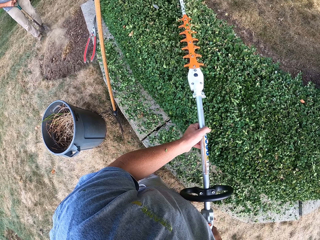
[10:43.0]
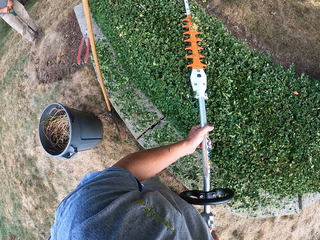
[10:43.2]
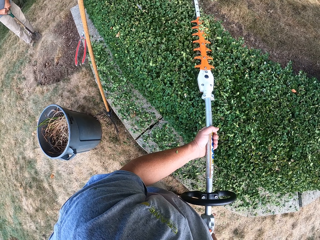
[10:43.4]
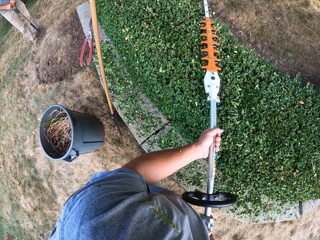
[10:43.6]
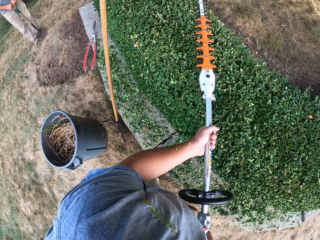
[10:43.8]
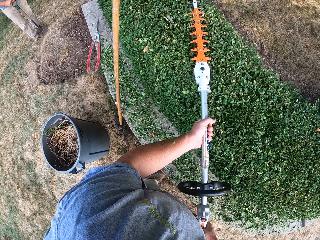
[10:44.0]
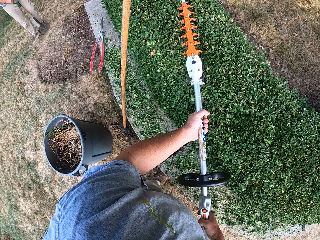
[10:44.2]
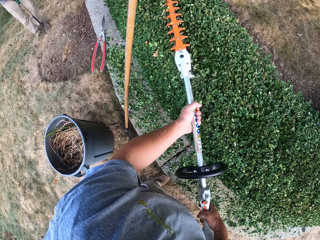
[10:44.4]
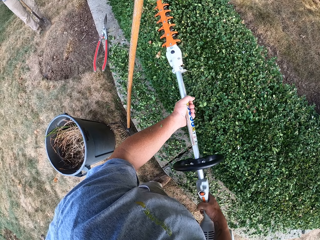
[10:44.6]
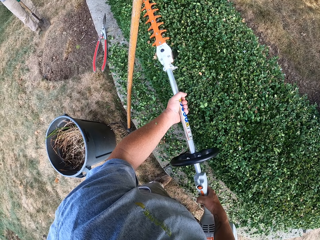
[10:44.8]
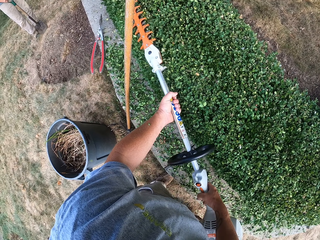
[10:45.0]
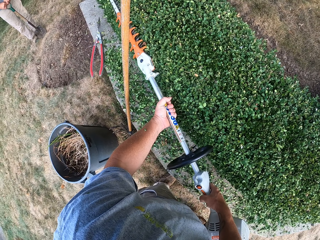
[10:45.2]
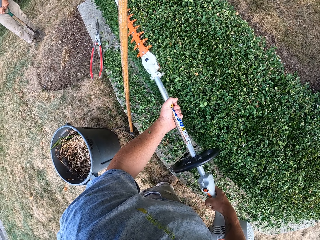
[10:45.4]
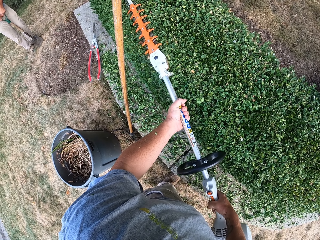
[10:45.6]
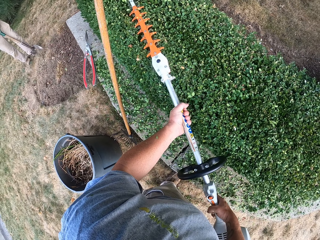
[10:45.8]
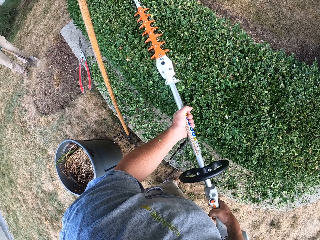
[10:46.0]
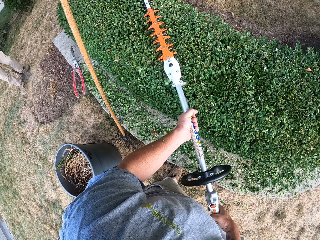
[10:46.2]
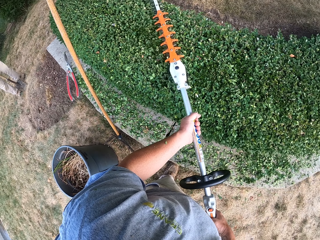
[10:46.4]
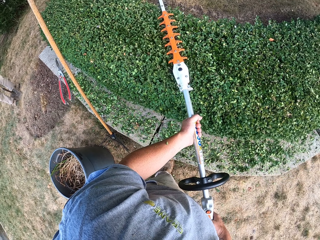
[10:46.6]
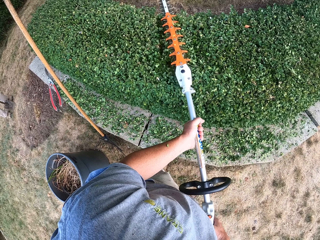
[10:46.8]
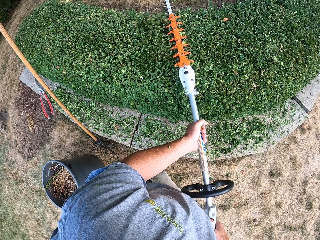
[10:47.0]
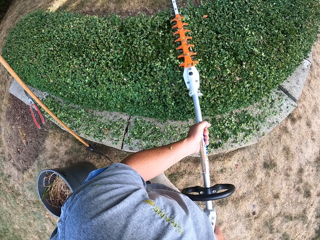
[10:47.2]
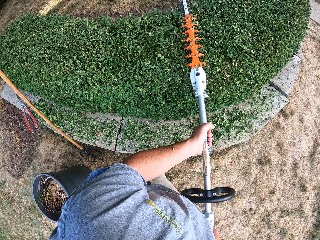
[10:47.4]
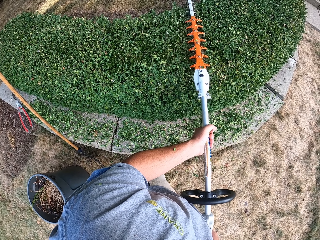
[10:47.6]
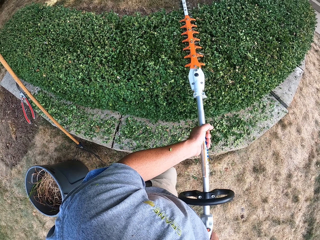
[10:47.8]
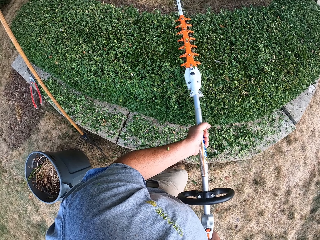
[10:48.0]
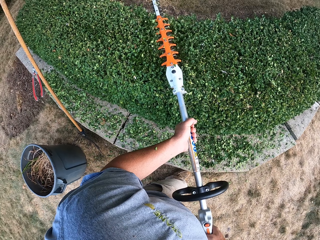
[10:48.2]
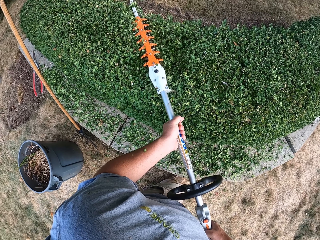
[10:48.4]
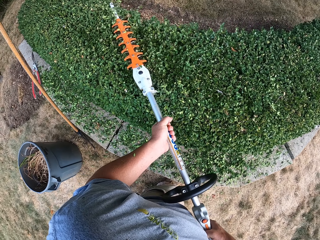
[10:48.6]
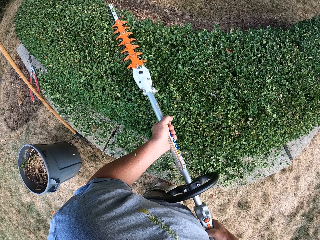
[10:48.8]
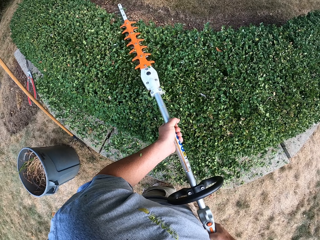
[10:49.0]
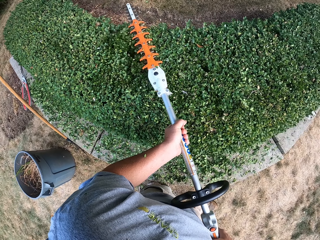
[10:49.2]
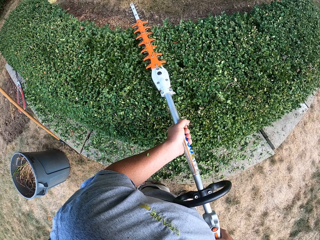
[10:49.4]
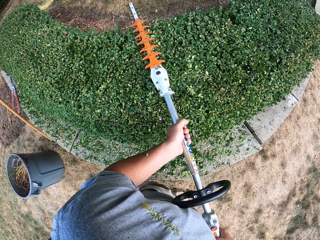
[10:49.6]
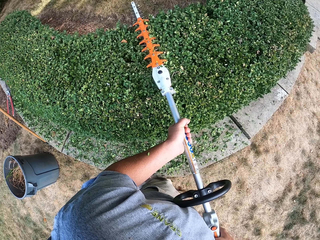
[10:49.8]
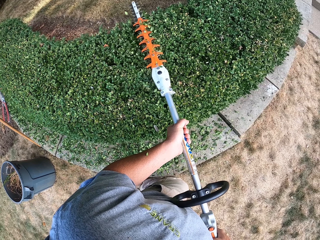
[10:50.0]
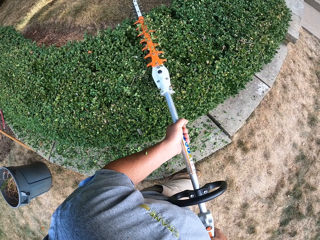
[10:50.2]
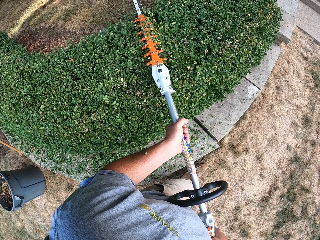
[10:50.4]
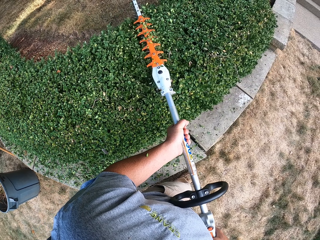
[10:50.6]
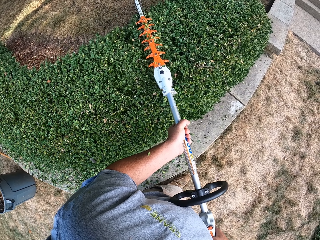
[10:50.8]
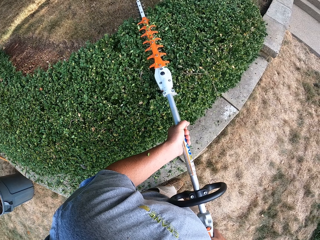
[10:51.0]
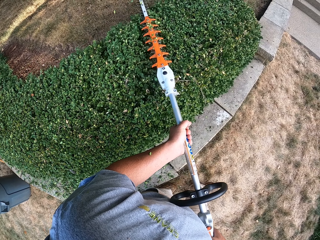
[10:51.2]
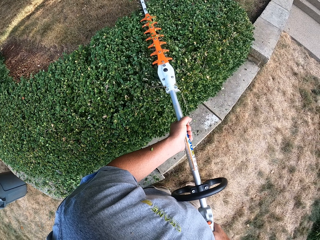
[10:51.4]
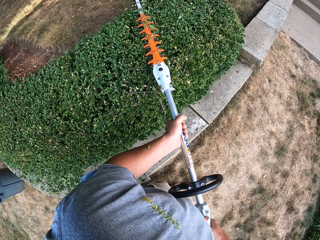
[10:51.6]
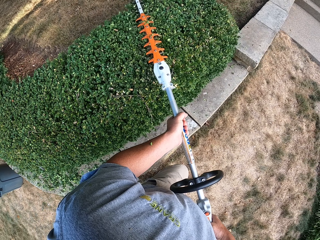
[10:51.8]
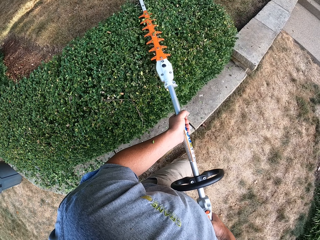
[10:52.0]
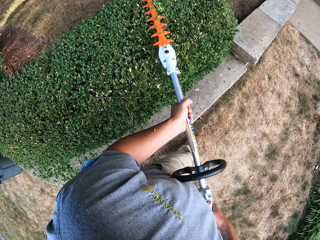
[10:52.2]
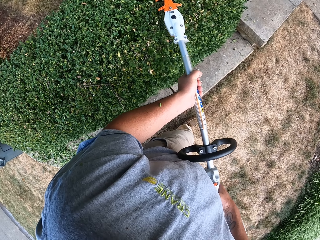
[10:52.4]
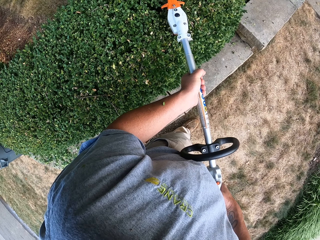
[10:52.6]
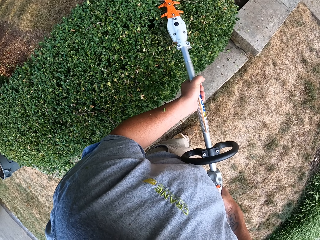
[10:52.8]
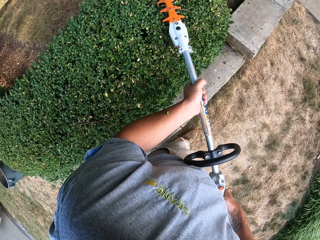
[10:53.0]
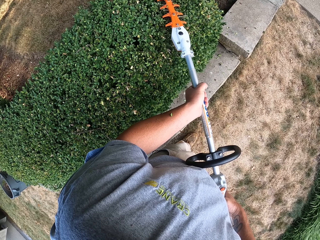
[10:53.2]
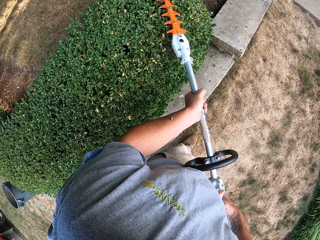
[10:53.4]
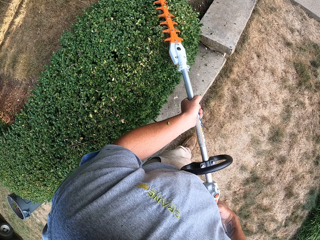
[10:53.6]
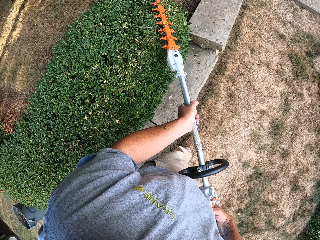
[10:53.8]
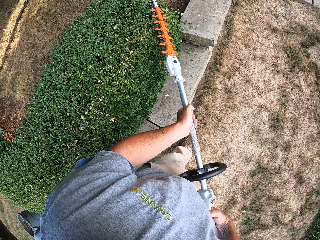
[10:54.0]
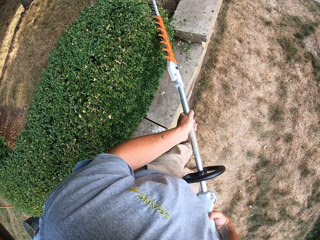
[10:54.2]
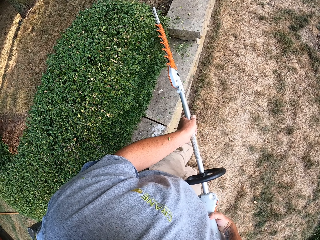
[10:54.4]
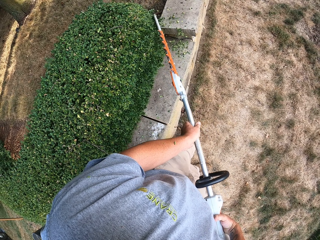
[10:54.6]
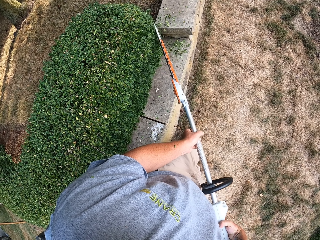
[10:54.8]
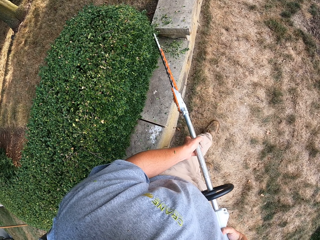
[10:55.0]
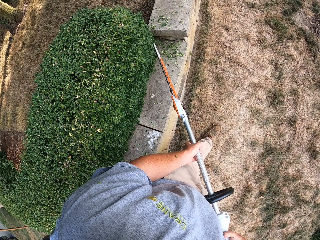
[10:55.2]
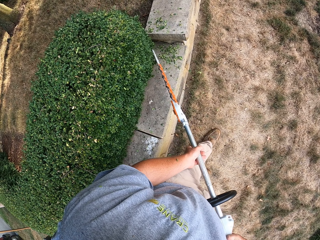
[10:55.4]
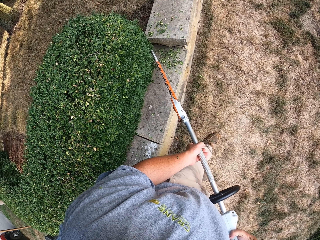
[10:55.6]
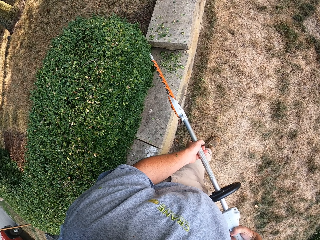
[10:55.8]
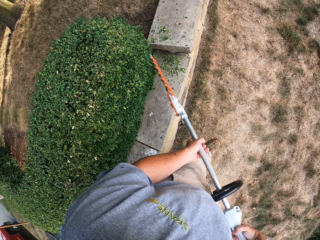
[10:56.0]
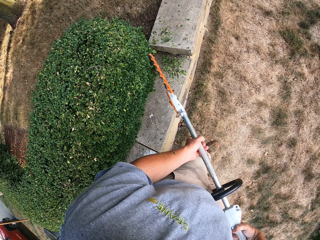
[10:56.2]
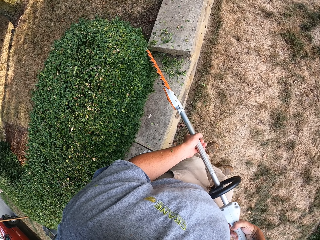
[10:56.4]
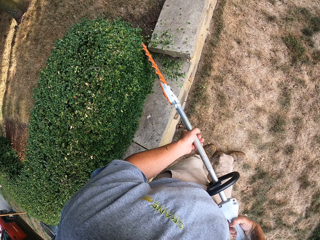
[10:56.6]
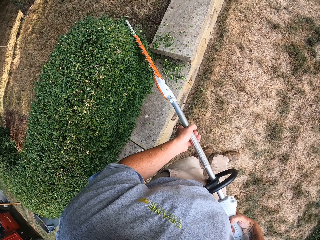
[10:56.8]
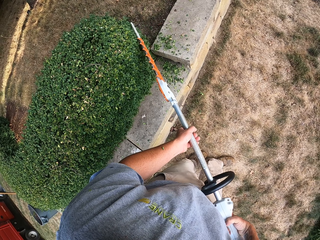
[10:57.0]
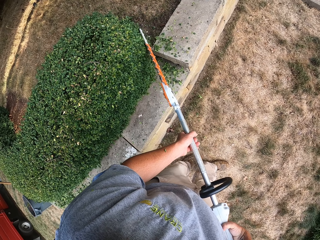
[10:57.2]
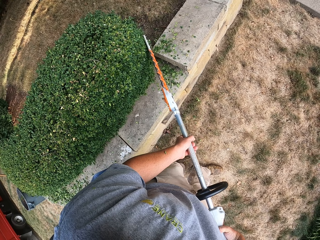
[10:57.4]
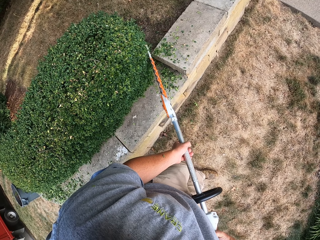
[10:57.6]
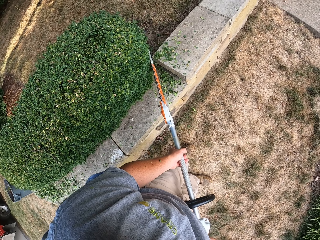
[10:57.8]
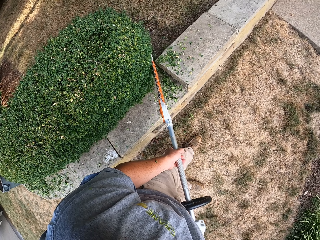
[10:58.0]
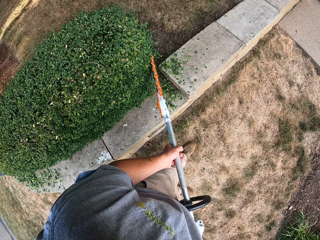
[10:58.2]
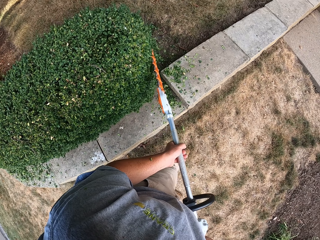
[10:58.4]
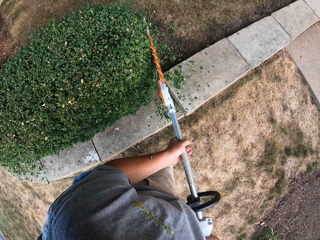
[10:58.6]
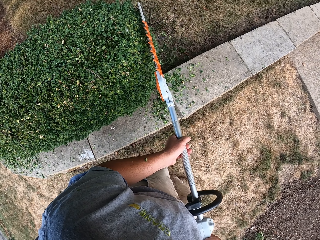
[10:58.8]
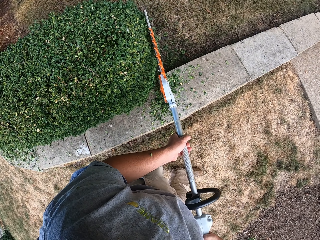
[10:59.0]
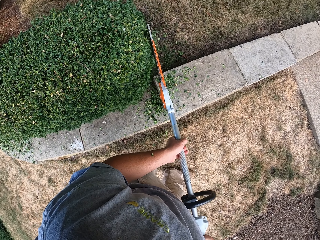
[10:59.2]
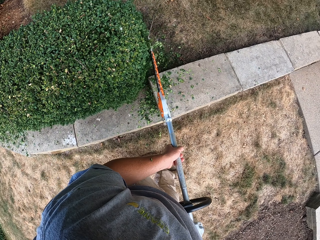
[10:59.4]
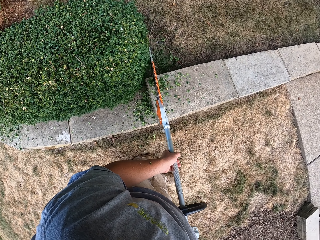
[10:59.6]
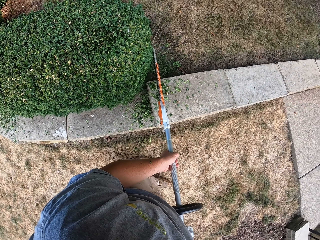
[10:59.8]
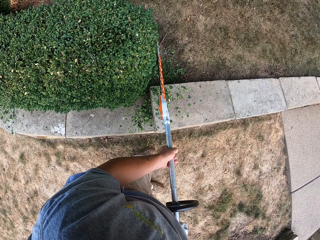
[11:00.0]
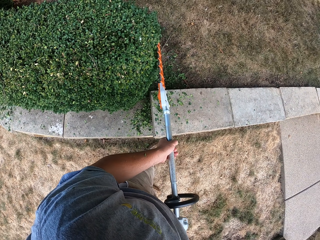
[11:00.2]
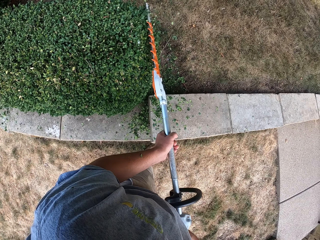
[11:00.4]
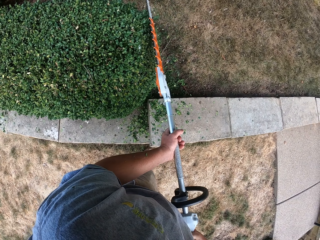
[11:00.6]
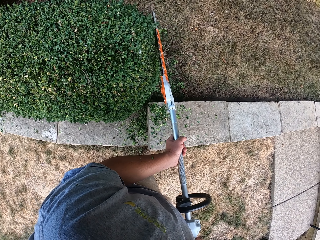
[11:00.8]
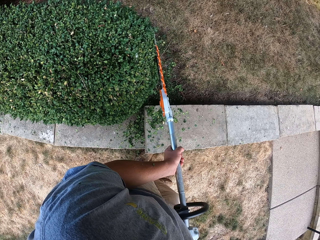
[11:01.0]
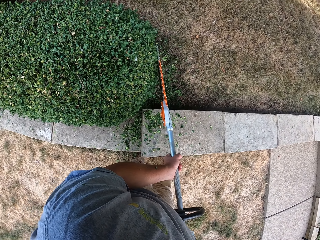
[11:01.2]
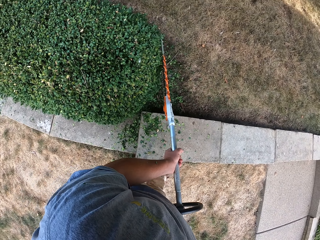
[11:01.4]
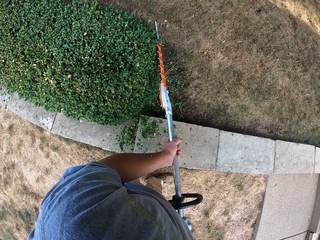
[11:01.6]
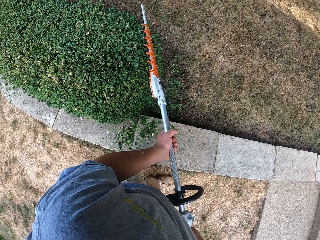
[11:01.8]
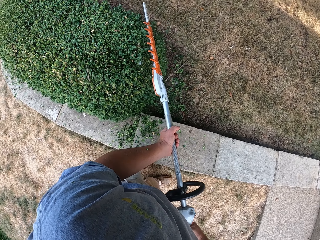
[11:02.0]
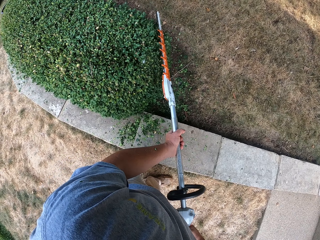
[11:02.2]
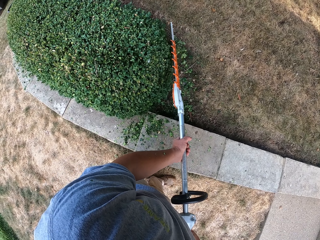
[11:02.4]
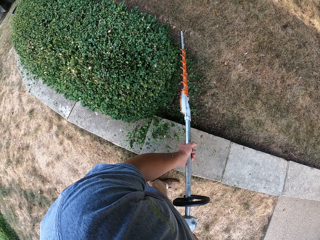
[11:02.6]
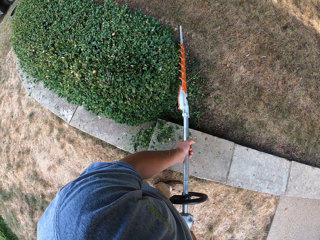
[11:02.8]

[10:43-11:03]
The camera wearer moves a step. They use the hedge trimmer to shape the plant.
